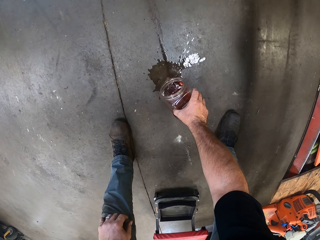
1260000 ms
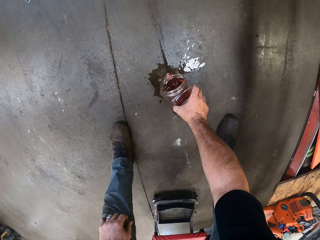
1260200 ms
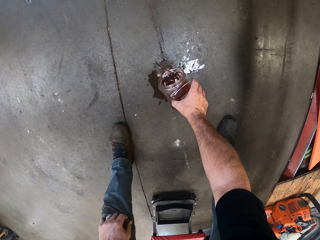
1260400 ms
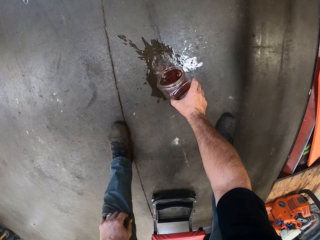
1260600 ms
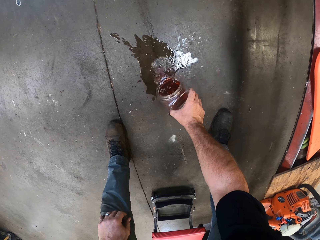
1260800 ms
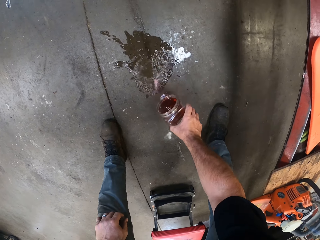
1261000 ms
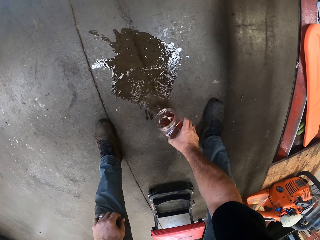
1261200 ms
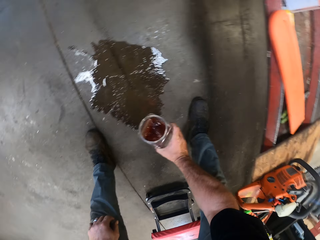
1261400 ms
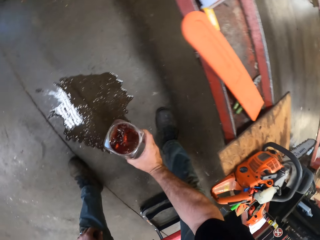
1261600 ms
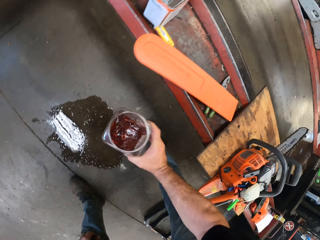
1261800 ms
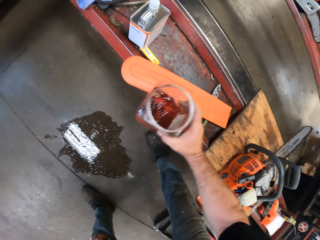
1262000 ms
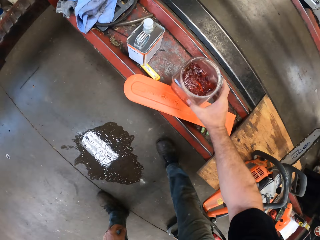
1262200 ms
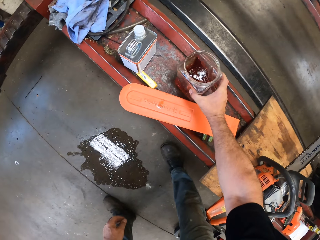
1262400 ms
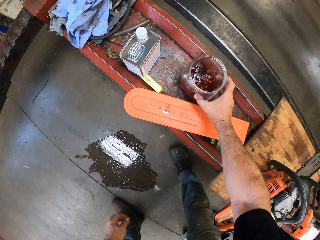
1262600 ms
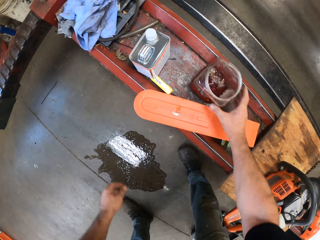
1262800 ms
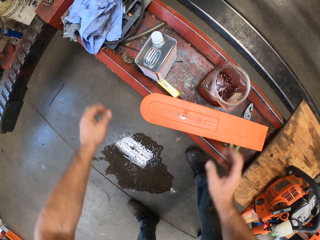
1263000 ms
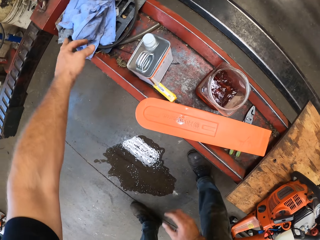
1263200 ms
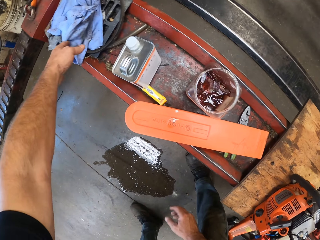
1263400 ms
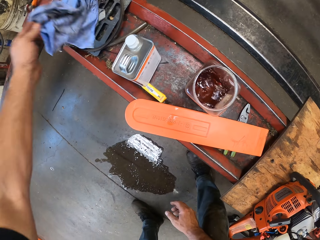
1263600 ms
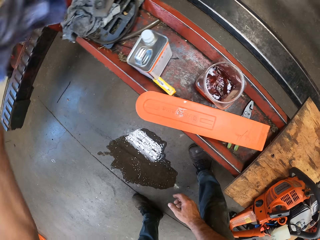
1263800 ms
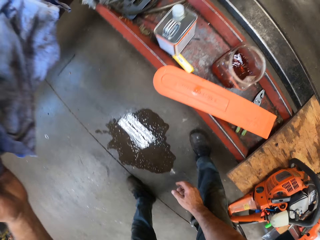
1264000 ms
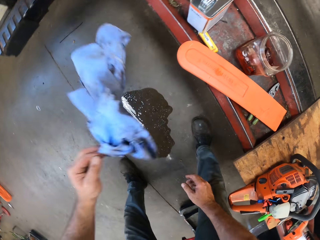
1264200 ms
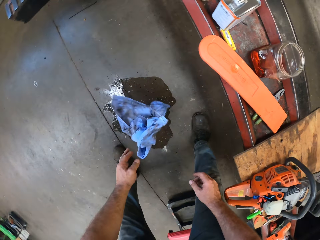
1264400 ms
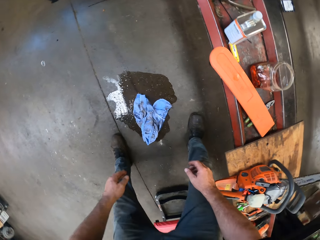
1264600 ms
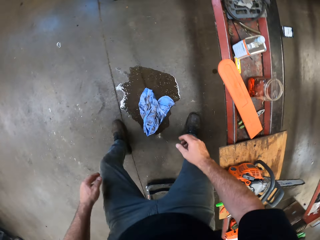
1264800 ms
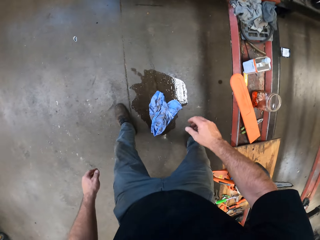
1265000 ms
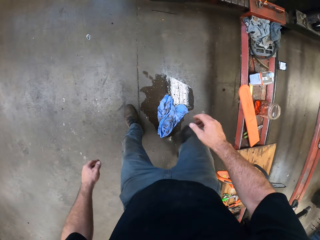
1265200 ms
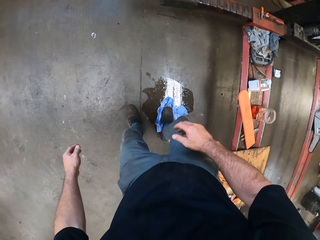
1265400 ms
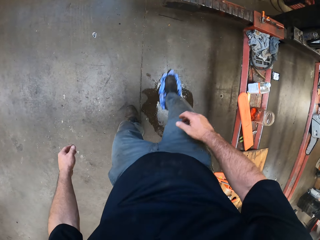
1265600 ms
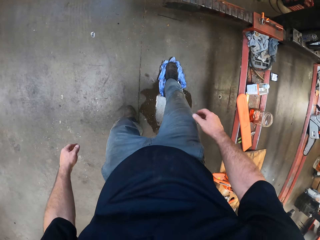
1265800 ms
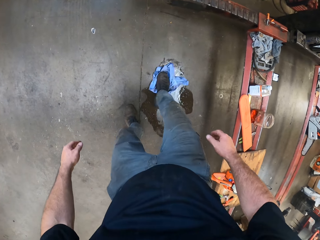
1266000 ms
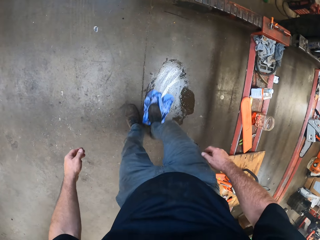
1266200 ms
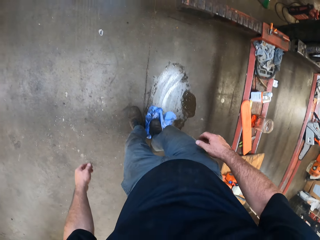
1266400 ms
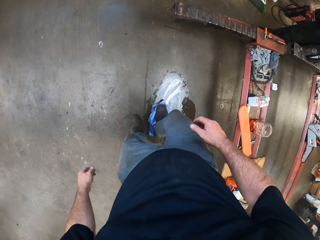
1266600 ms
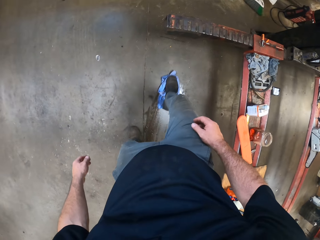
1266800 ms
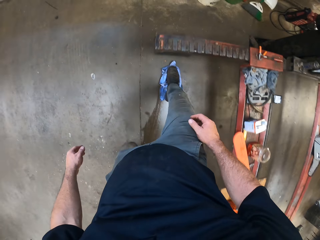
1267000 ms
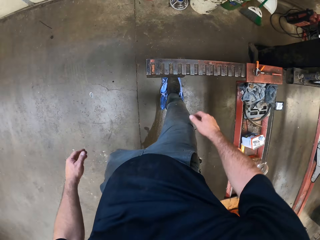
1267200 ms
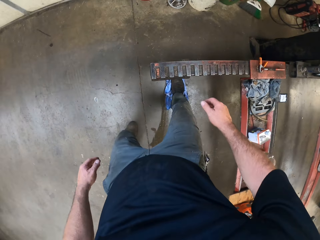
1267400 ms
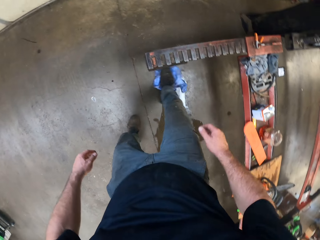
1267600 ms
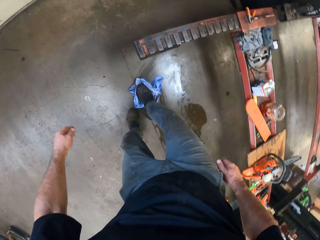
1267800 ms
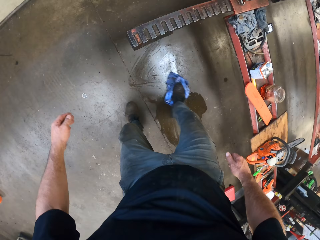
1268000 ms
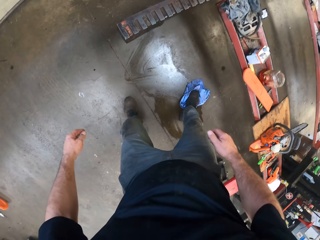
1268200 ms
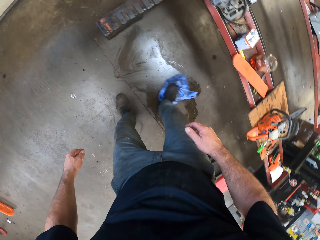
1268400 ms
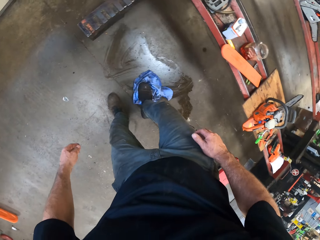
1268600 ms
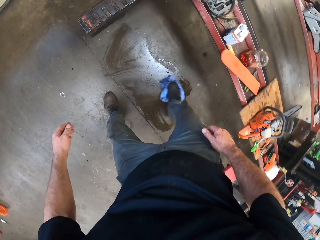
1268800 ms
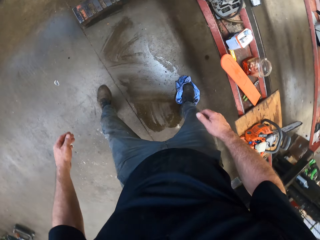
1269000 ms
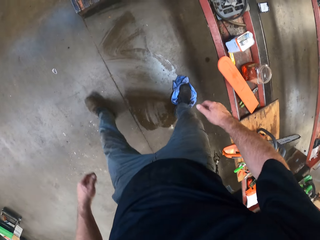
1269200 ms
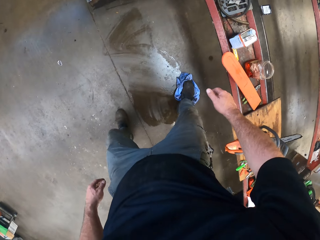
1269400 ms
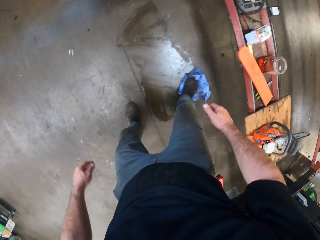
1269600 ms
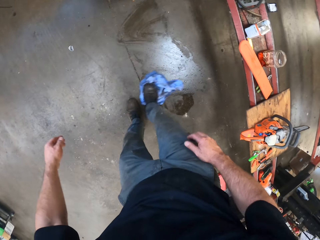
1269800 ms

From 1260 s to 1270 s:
The camera wearer drops the container on the bench tool with his right hand. He picks up a rag from the bench tool with his left hand. He drops the rag on the floor with his left hand. He cleans the floor with the rag with his right leg.

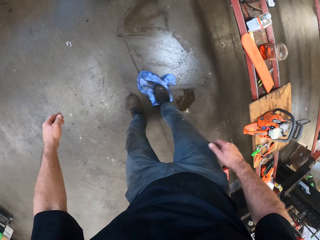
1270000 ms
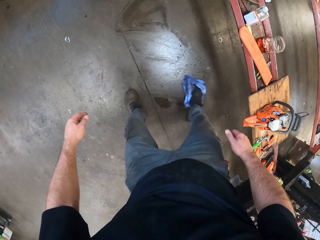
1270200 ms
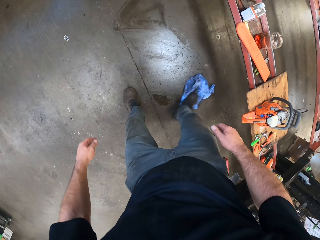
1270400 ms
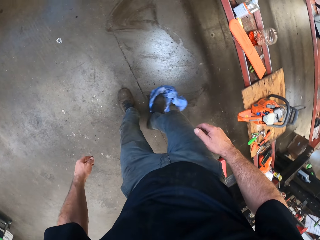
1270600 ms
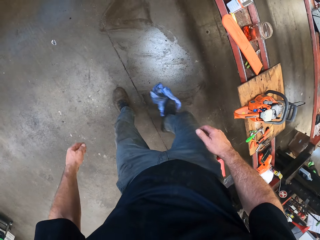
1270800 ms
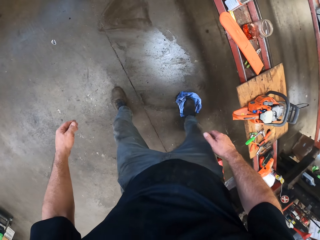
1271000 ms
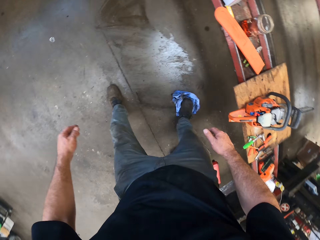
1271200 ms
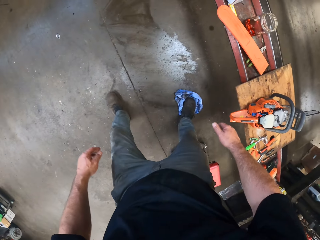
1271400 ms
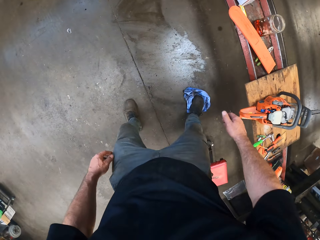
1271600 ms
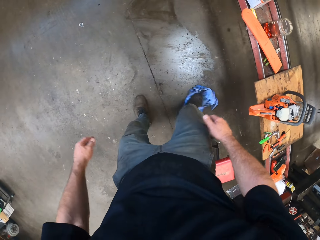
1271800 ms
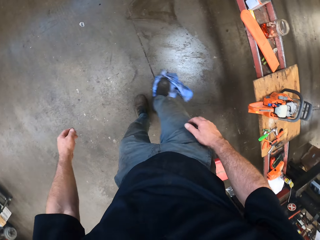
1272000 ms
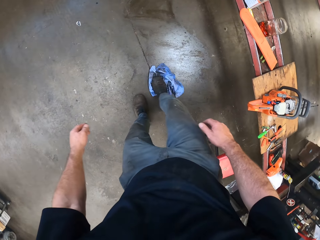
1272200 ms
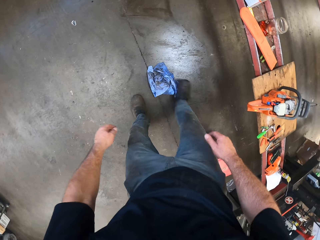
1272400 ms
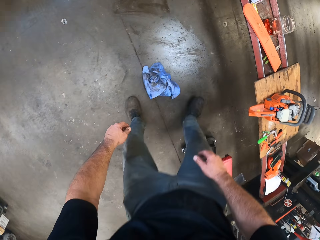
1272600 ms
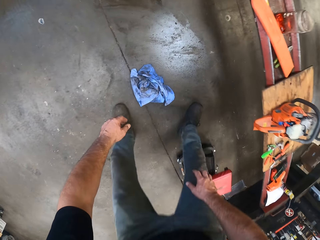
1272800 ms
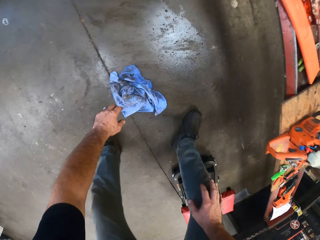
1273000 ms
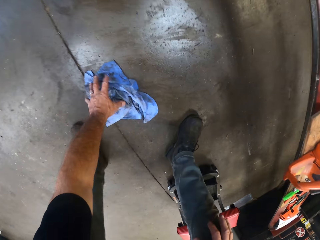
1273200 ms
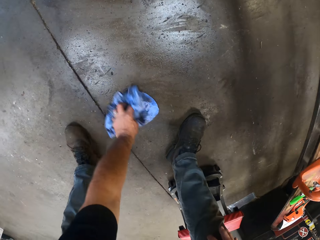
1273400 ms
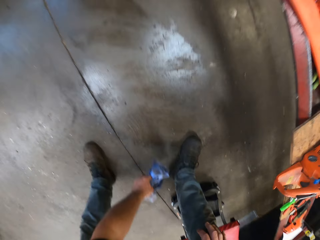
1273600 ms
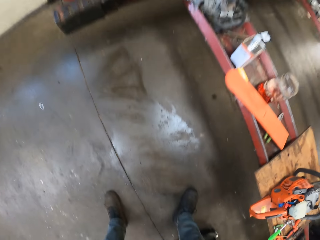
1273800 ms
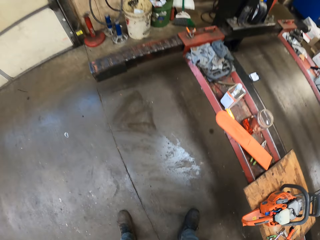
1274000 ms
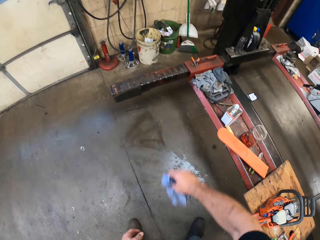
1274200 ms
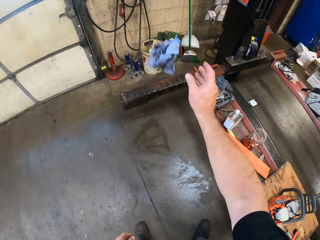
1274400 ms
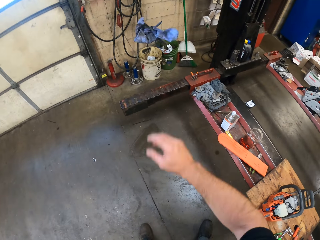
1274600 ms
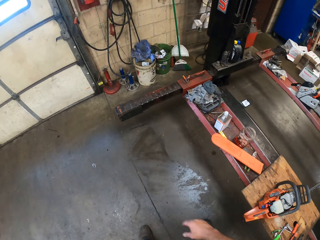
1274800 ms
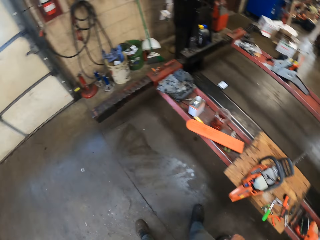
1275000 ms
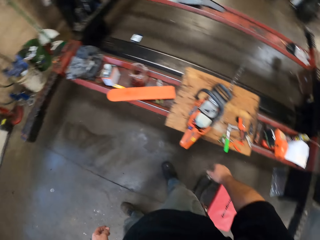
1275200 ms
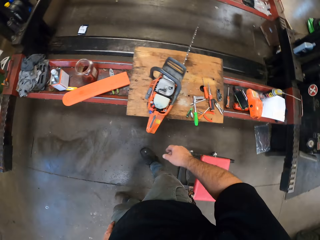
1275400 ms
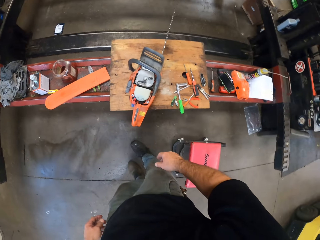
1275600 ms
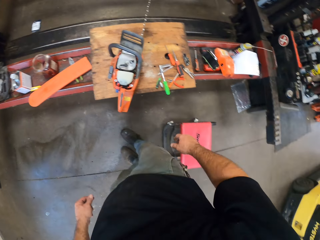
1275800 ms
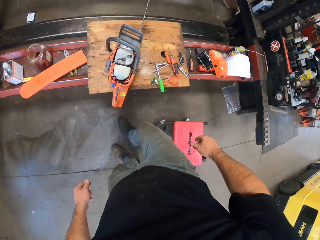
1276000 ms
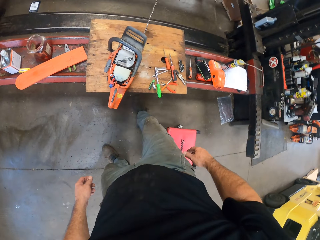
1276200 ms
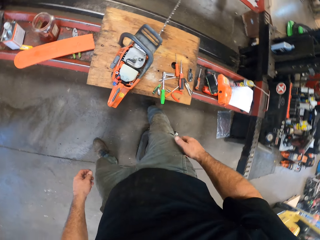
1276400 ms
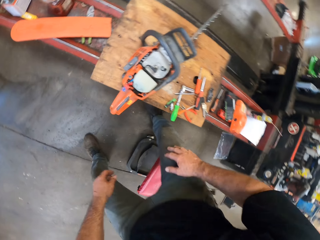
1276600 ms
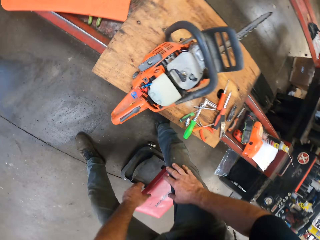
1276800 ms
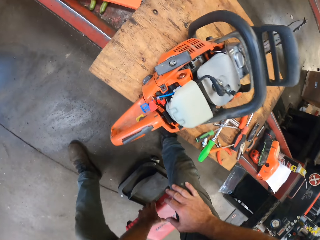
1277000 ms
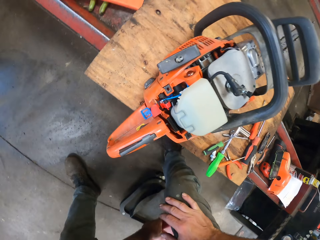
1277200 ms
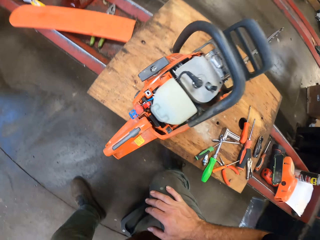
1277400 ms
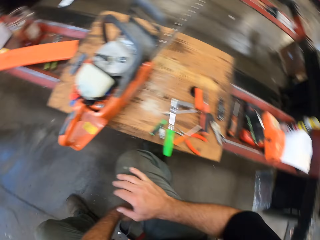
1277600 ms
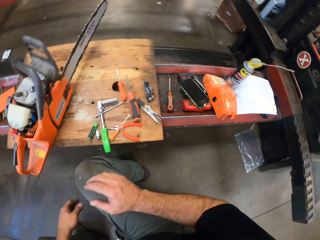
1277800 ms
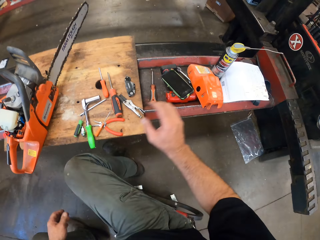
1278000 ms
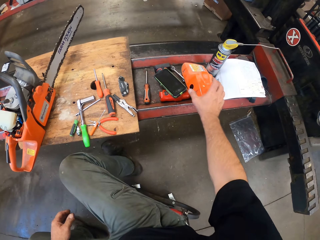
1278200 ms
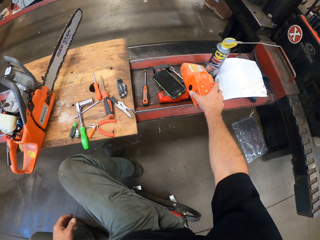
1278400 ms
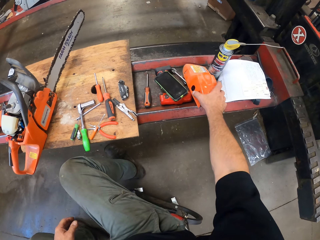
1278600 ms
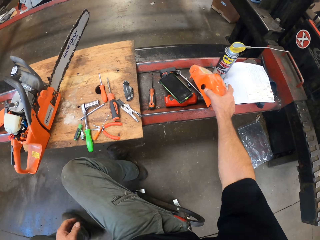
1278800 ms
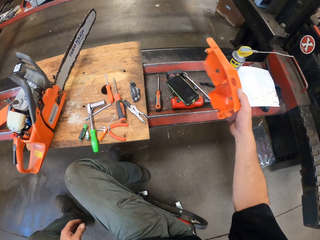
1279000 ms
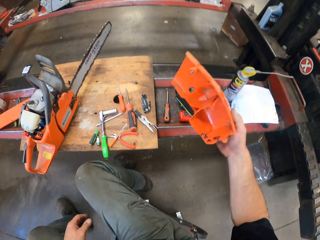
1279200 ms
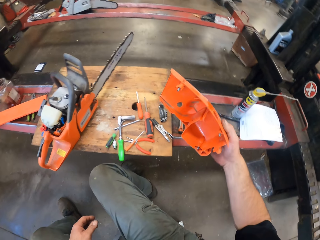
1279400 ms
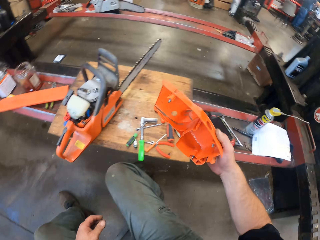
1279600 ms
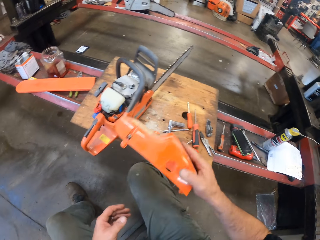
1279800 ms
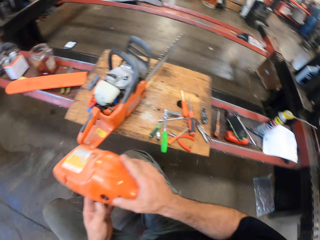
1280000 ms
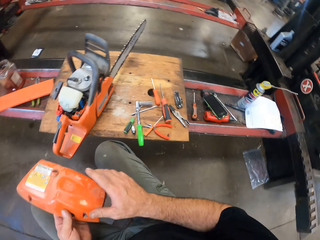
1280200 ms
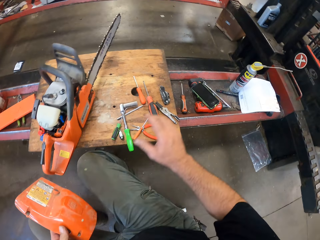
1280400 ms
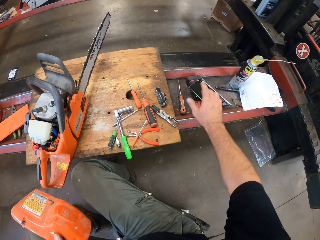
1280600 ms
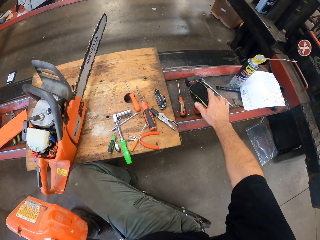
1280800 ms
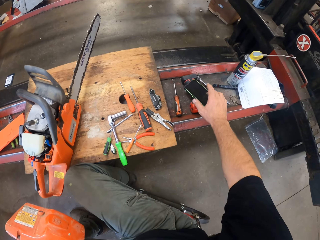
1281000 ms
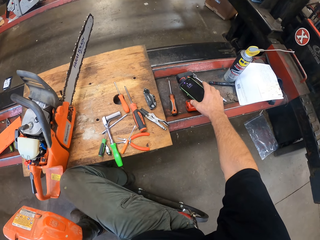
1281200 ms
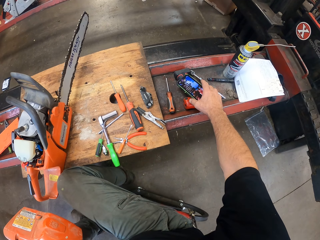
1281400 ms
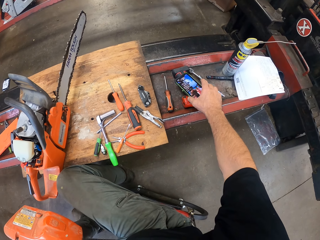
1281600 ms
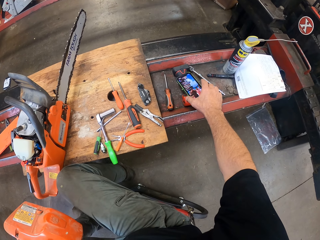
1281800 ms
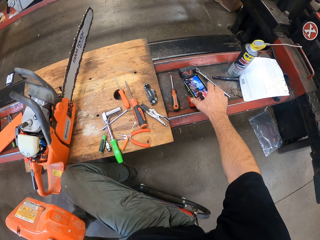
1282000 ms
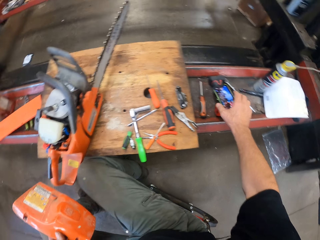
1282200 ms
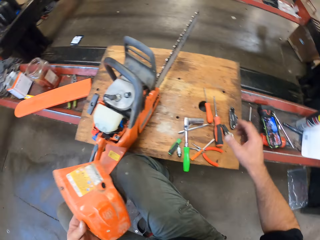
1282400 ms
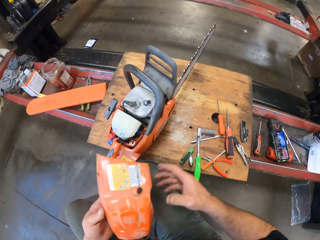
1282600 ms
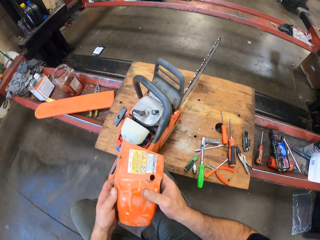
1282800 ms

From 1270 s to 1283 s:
The camera wearer picks up the rag from the floor with his left hand. He throws the rag into a bucket on the floor with his right hand. He sits down on a chair. He picks up a body part or cover of the gas powered chain saw with his right hand. He passes the body part of the gas powered chain saw to his left hand. He holds the cover with the left hand. He operates a phone on the bench tool with his right hand. He turns the phone screen on.
